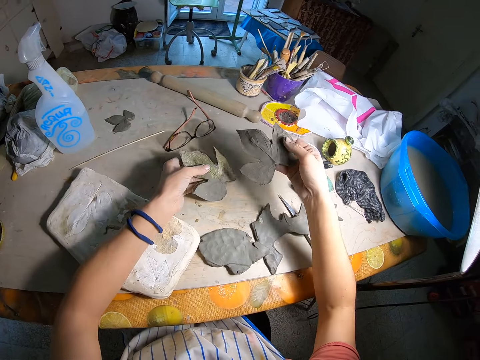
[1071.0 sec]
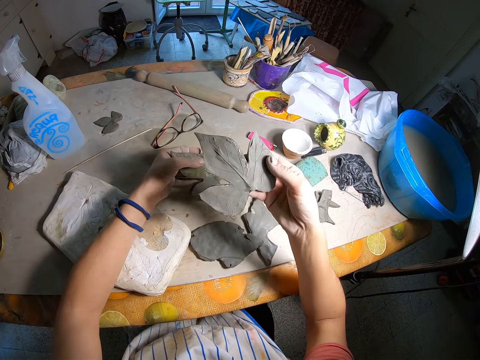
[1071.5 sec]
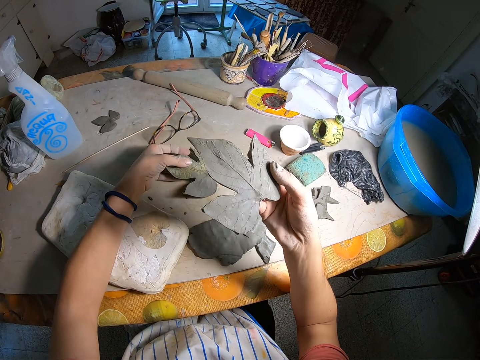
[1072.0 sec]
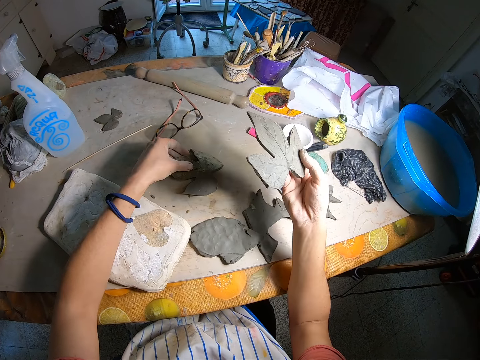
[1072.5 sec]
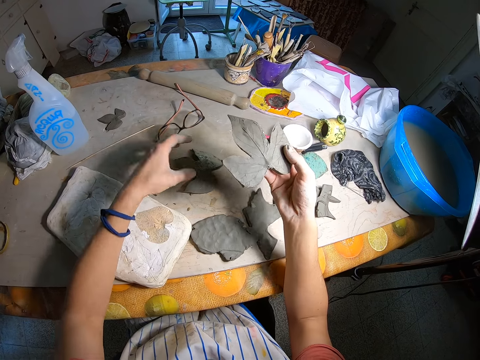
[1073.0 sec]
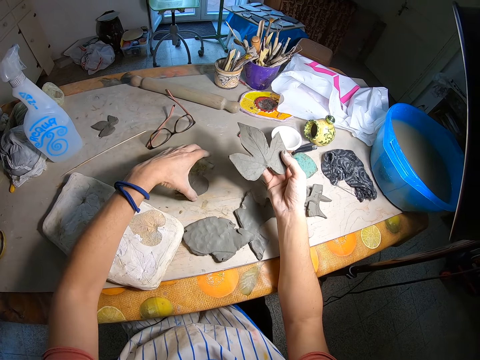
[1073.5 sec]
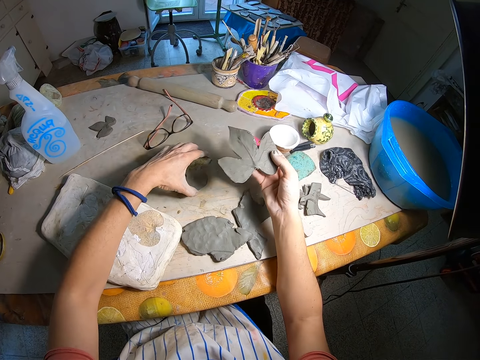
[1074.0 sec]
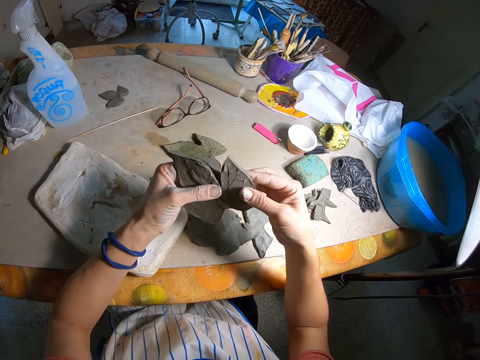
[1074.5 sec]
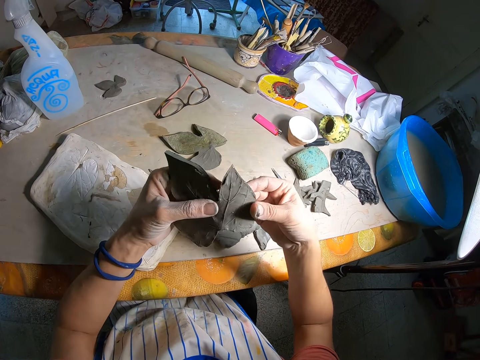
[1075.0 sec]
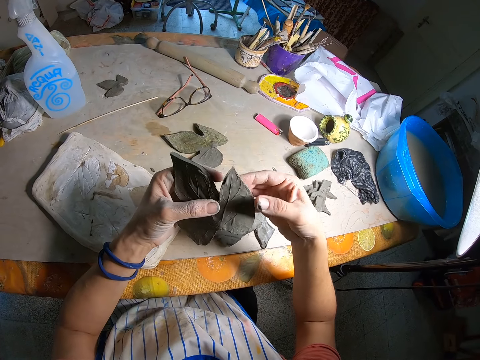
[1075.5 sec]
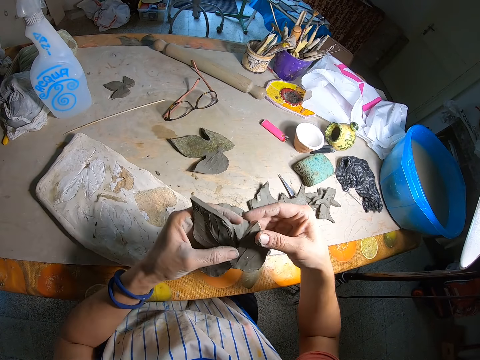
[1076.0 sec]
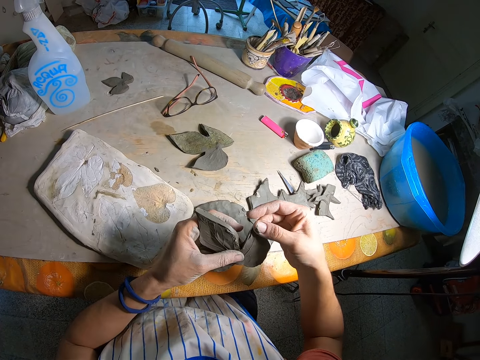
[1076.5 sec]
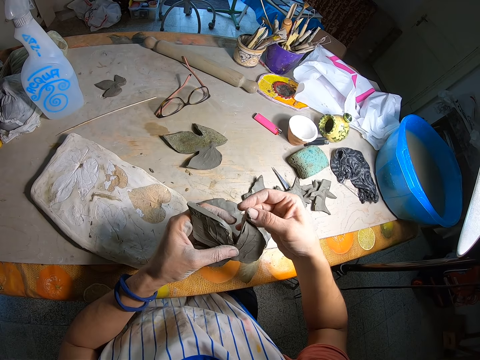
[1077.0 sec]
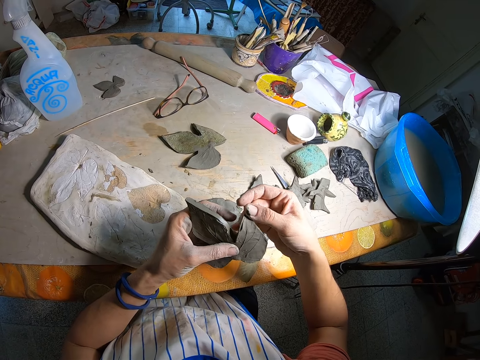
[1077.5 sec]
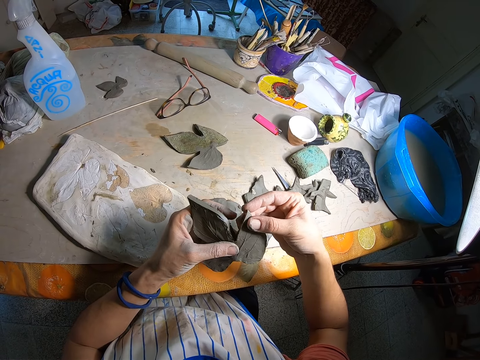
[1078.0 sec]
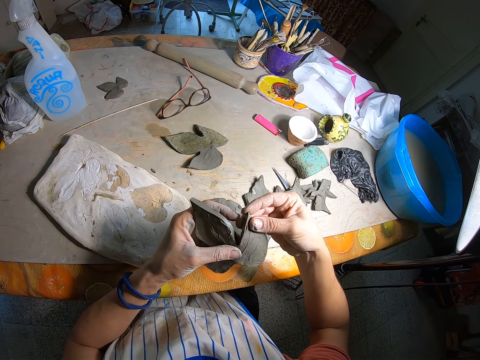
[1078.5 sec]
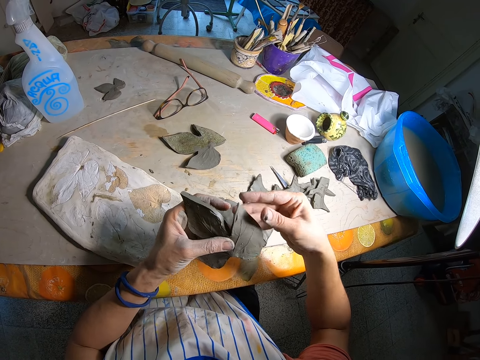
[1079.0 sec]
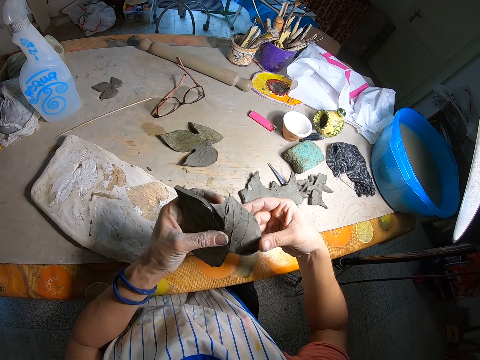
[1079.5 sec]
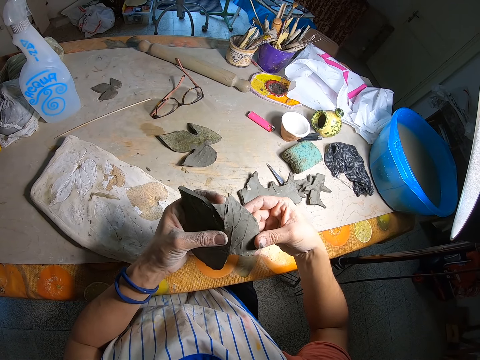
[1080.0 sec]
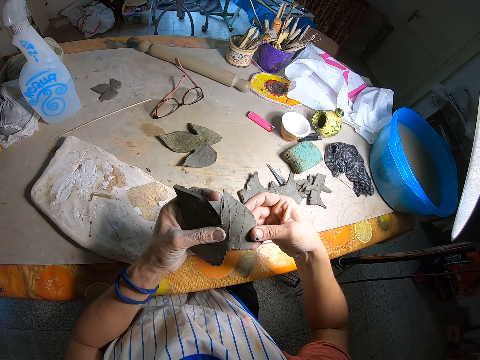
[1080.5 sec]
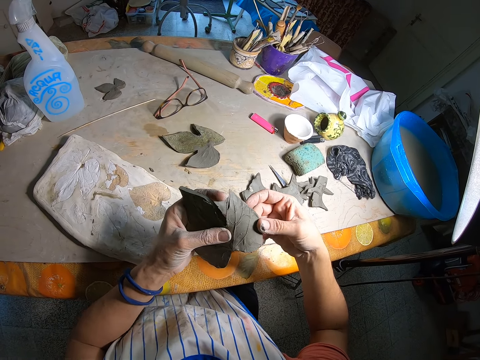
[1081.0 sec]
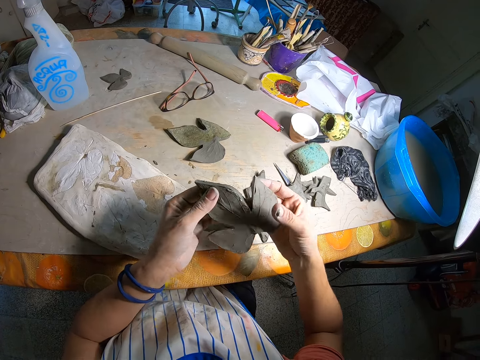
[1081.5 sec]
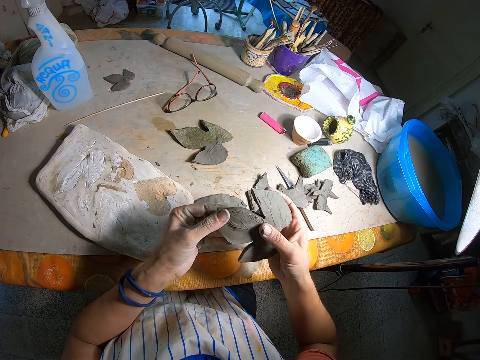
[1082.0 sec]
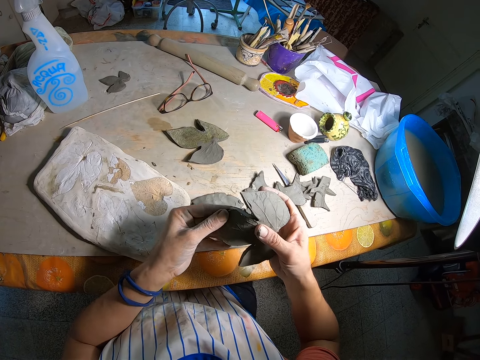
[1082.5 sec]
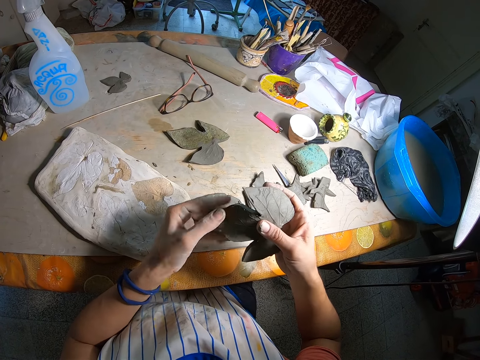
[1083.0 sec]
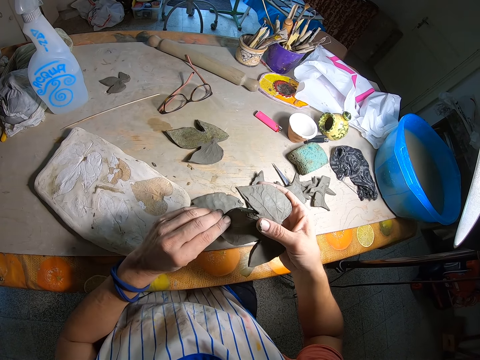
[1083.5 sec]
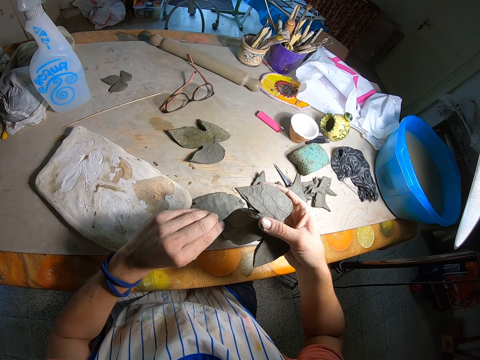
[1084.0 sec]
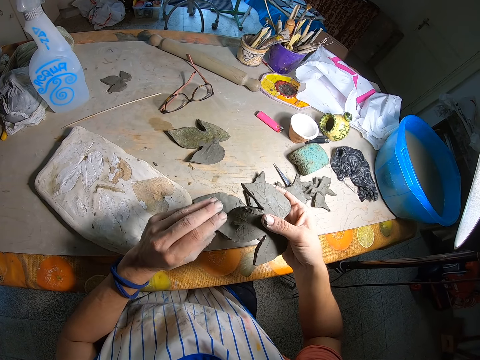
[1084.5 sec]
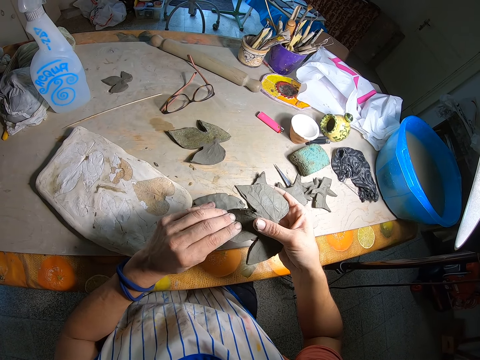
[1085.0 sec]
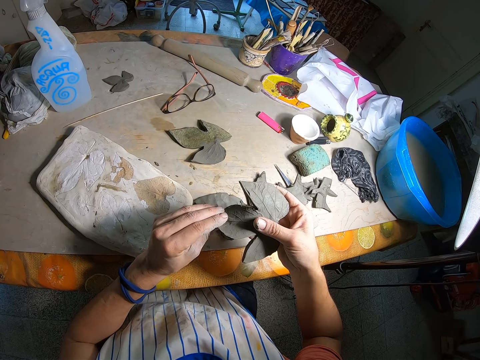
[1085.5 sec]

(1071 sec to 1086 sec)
The camera wearer lifts his right hand with the polymer clay. He places the clay on his left hand on the table. He holds the polymer clay with the left hand on the table. He touches the clay on his right hand with his left hand. He holds the polymer clay with both hands. He presses the polymer clay with the right hand. He dresses the clay with his right hand. He adjusts the polymer clay with both hands. He dresses the clay with his left hand. He presses the polymer clay with the left hand.

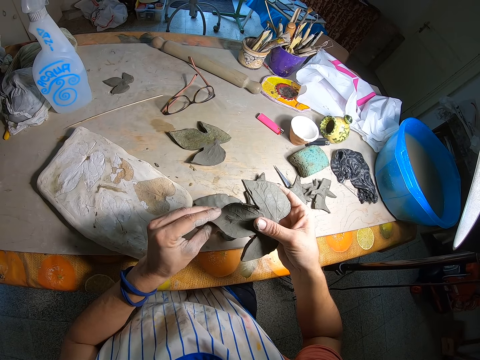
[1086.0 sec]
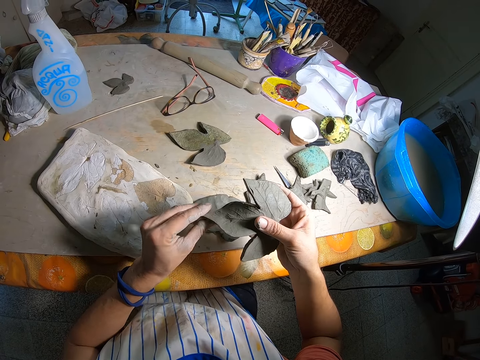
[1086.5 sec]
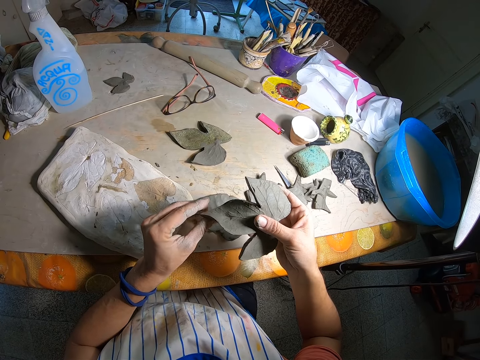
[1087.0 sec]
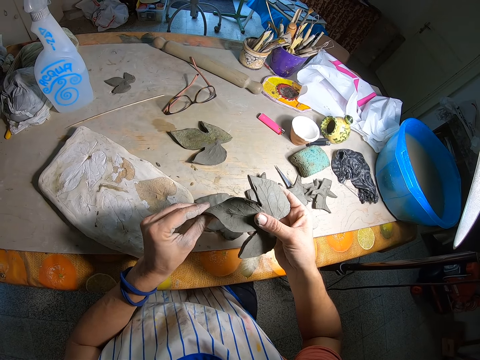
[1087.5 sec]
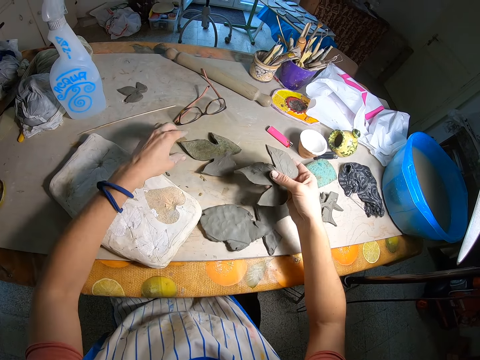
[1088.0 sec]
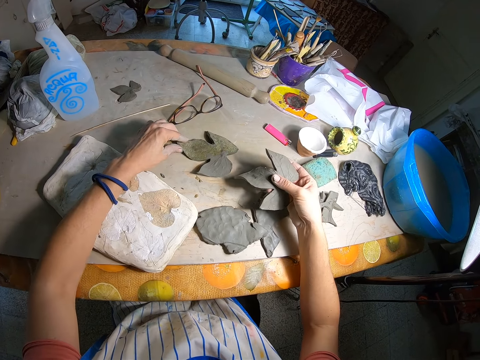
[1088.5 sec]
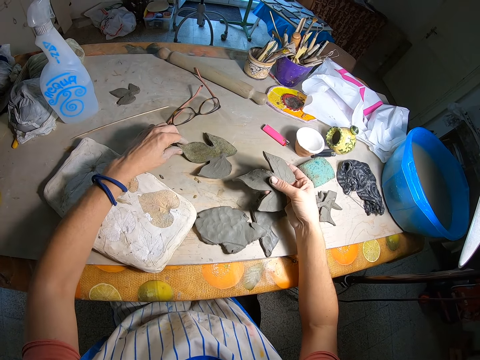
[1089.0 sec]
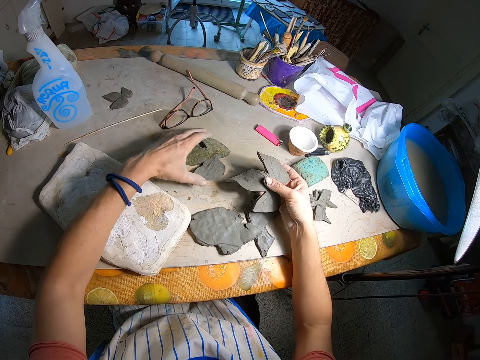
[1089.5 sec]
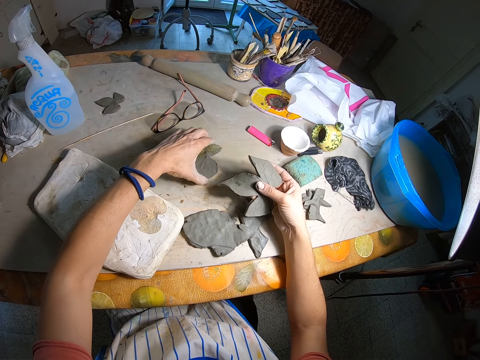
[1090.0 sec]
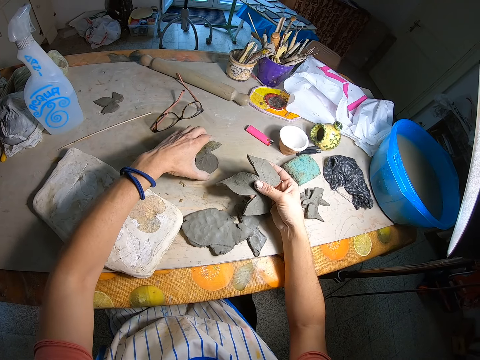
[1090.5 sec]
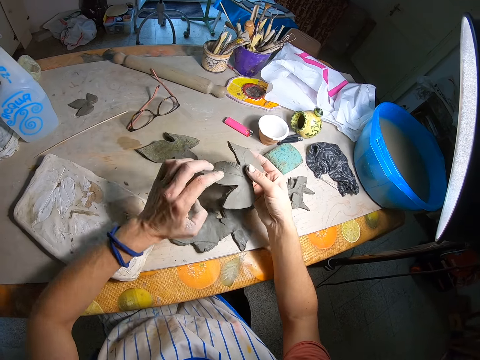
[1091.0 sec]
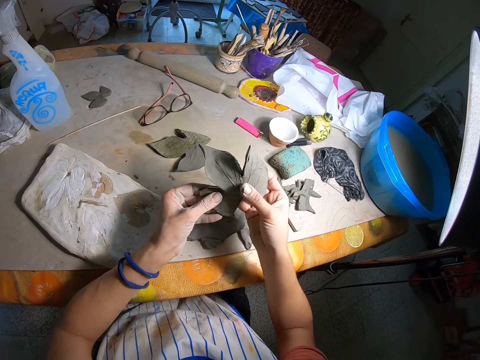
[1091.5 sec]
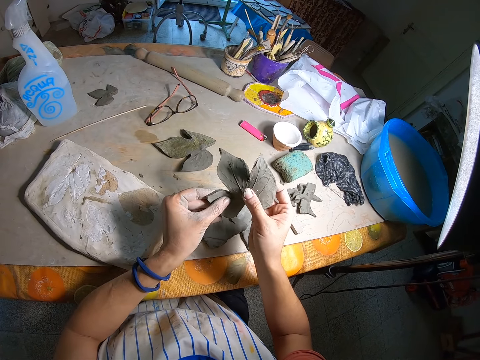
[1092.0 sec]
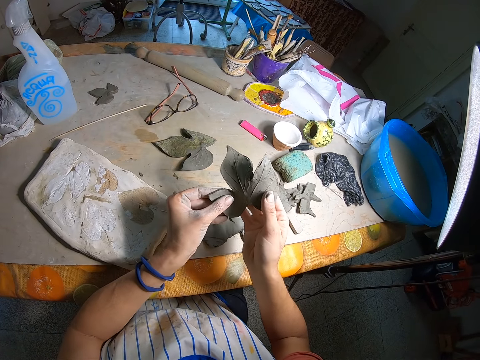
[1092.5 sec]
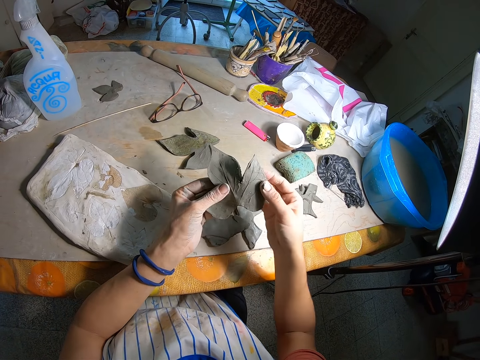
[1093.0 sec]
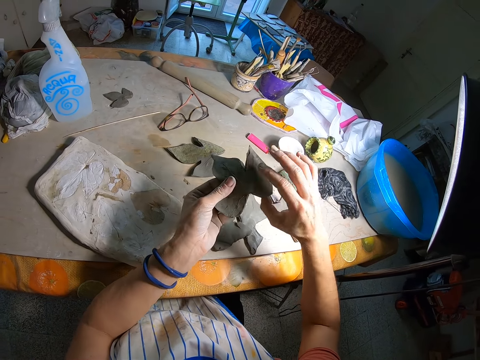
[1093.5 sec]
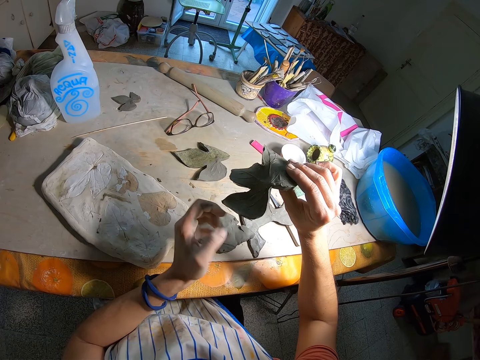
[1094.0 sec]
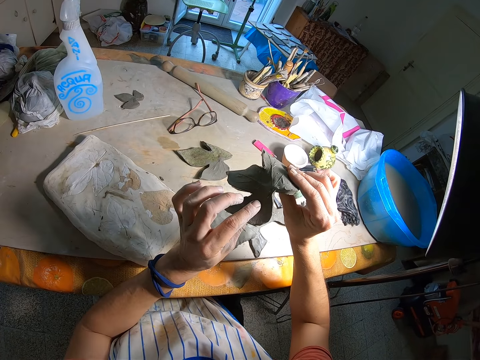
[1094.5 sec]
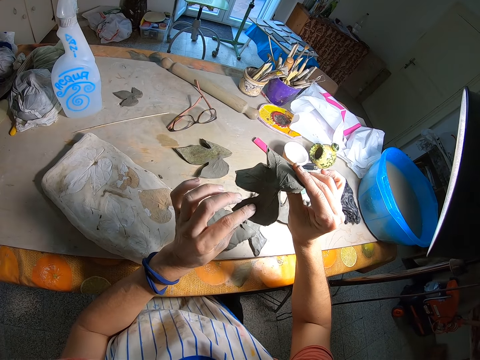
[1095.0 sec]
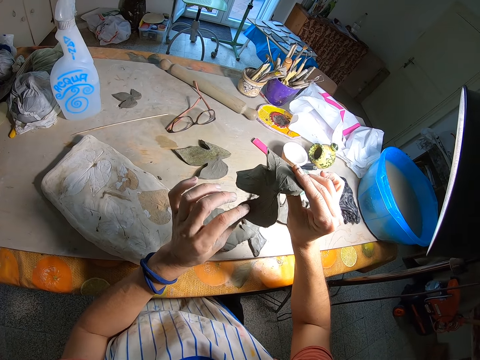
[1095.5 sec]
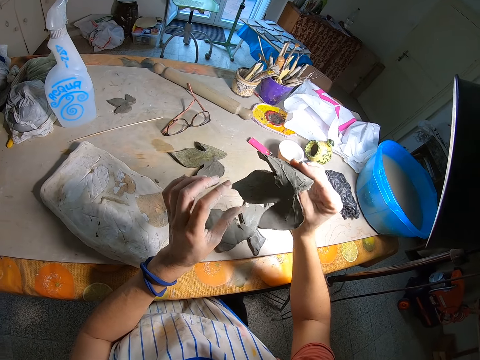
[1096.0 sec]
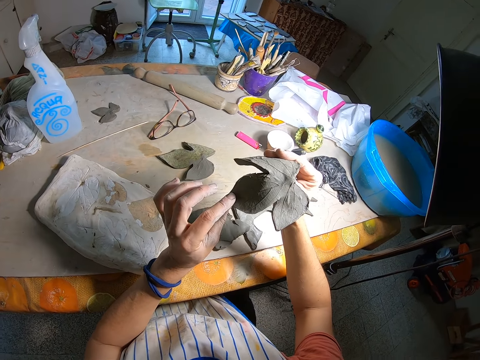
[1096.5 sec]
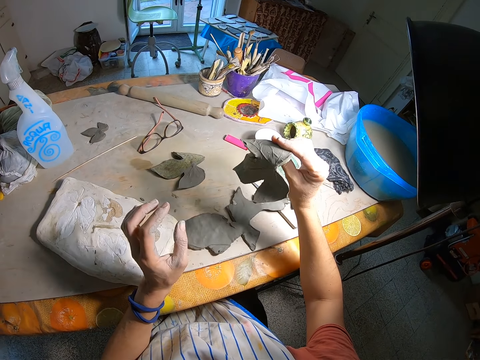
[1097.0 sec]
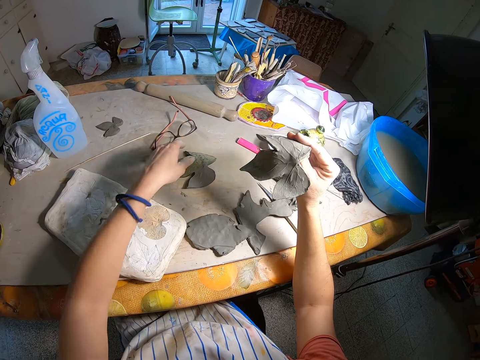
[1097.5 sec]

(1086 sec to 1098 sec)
The camera wearer removes his left hand from the clay. He touches the clay on the table with his left hand. He presses the polymer clay on the table. He shifts the clay on the table forward with his left hand. He removes his left hand from the clay on the table. He touches the clay on his right hand with his left hand. He holds the polymer clay with both hands. He presses the polymer clay with the right hand. He removes his left hand from the clay. He holds the polymer clay with the right hand. He touches the clay on his right hand with his left hand. He presses the polymer clay with the left hand. He removes his left hand from the leaf-like clay mold.
